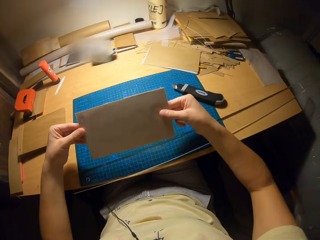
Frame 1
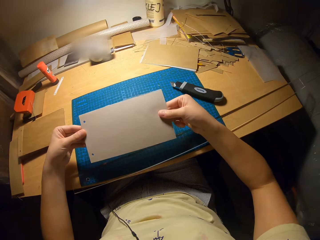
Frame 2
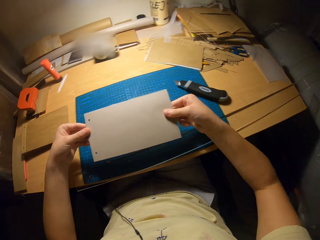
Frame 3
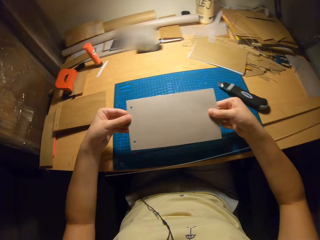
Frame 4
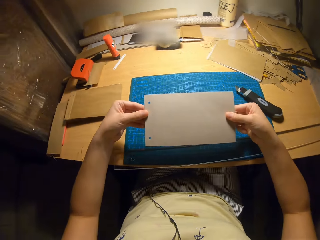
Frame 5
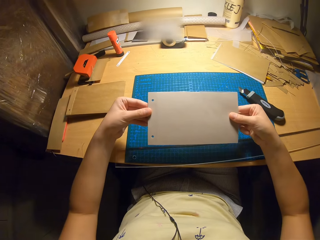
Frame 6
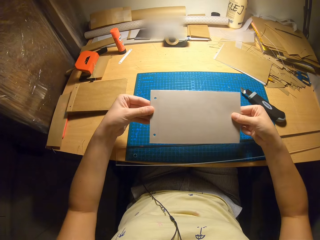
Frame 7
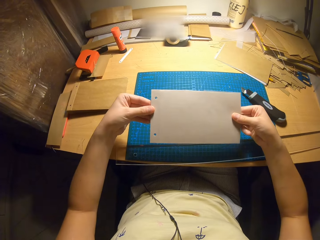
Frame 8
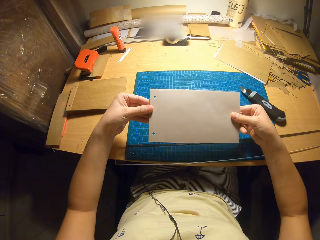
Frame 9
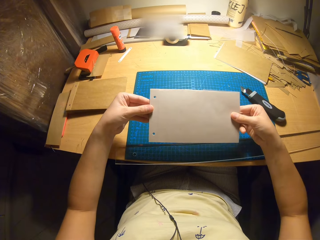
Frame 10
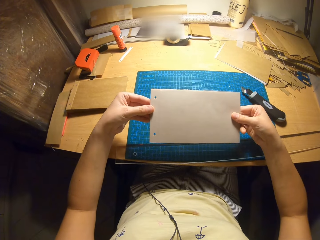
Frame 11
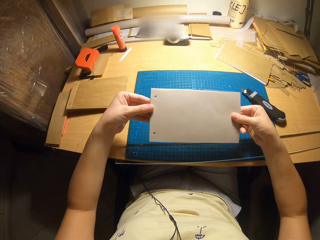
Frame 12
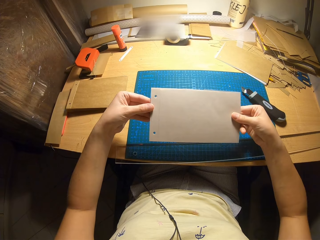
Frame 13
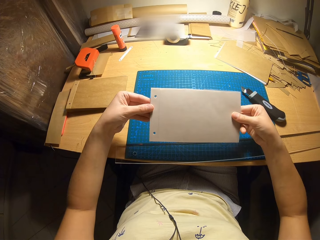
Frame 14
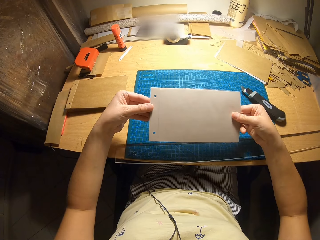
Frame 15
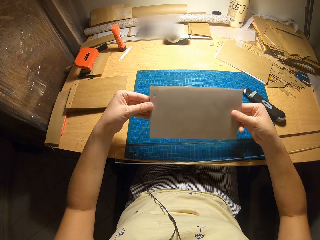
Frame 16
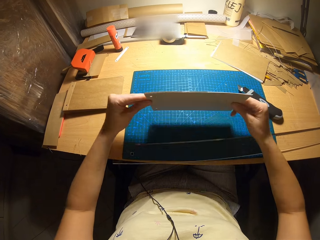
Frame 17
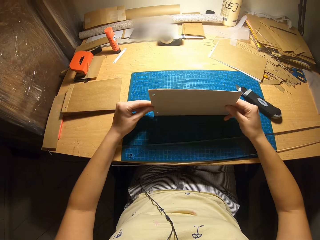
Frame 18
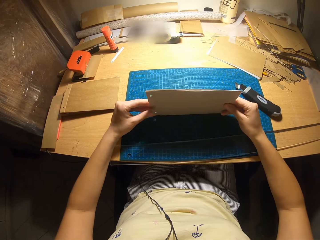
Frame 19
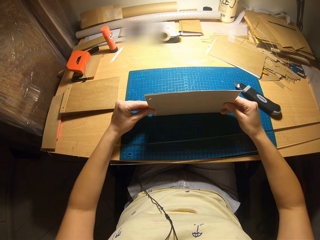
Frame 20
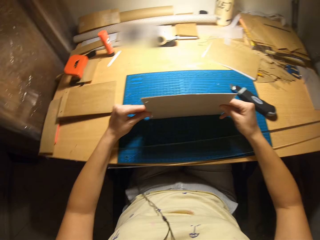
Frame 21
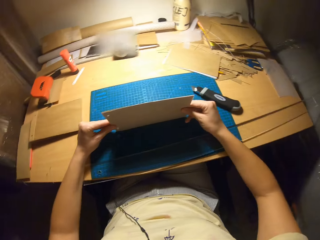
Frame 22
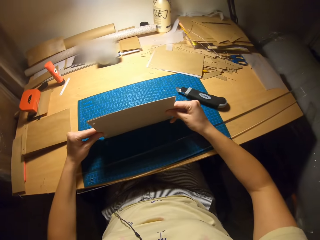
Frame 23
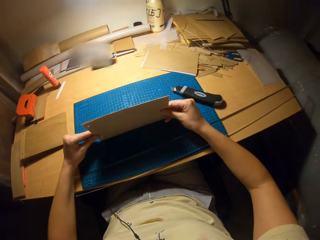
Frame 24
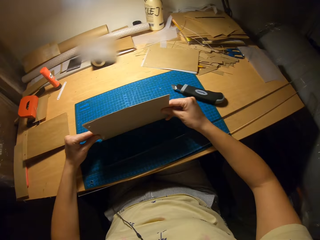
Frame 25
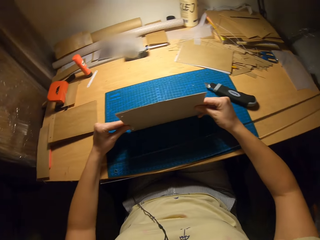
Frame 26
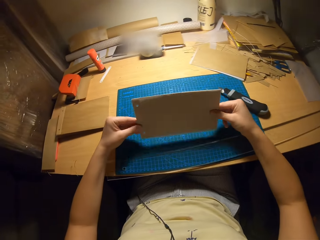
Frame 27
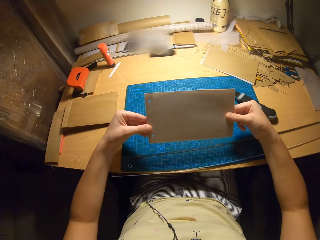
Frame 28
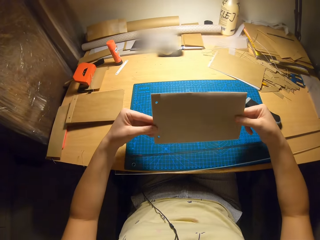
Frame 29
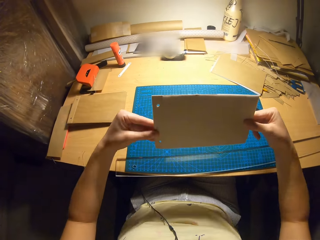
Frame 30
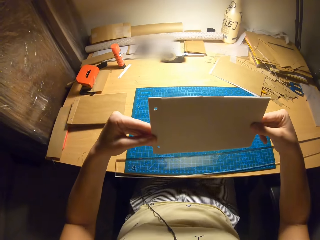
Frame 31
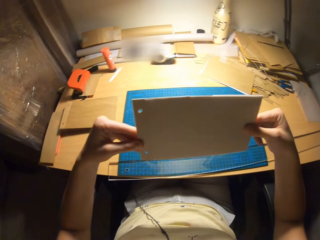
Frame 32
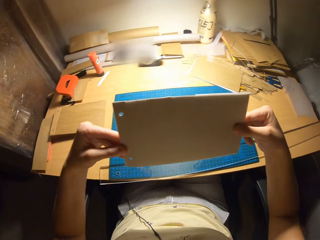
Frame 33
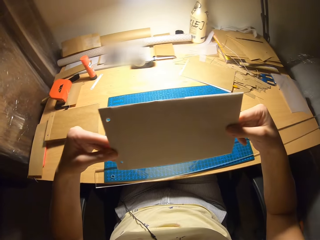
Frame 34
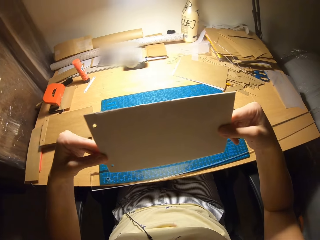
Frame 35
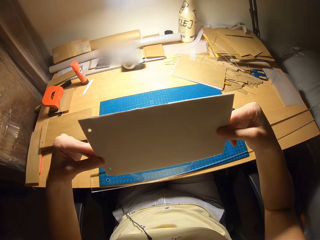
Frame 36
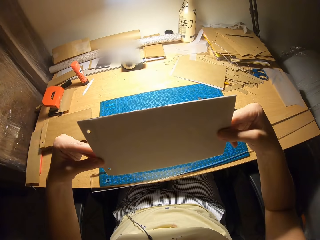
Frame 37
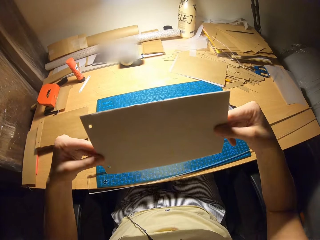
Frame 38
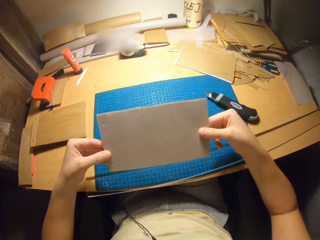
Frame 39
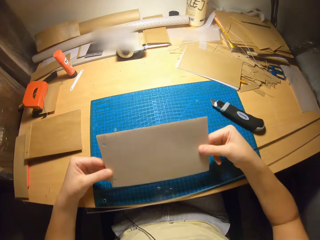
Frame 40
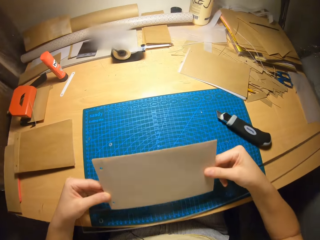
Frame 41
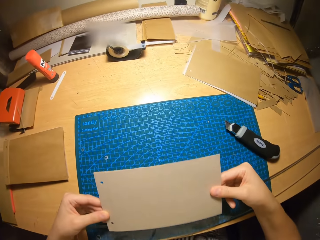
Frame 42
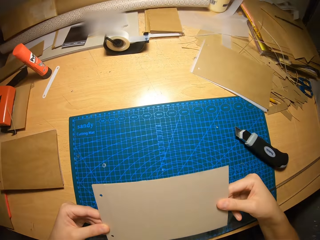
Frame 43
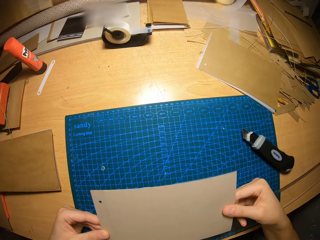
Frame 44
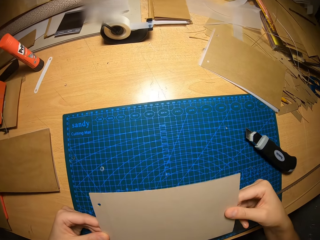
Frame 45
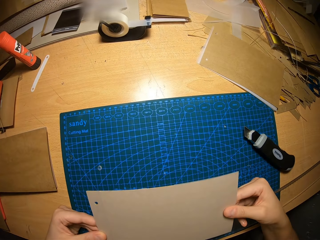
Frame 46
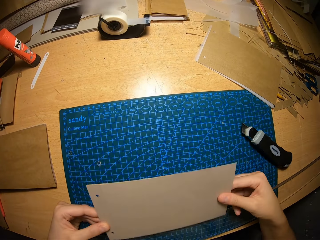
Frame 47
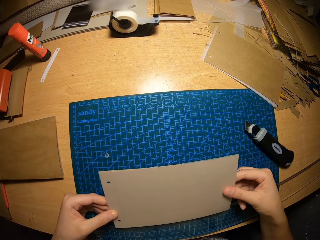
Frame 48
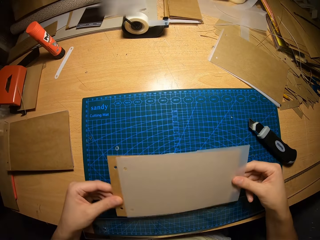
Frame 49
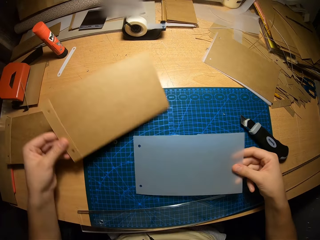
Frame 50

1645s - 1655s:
The camera wearer looks at the papers. They drop the card on the cutting mat. They carry the cutting mat and film with both hands.

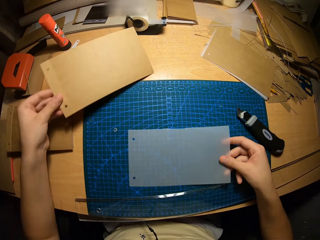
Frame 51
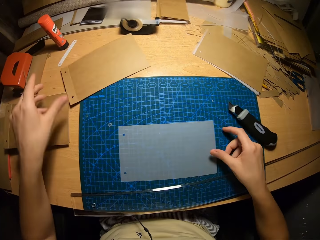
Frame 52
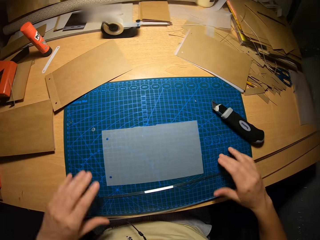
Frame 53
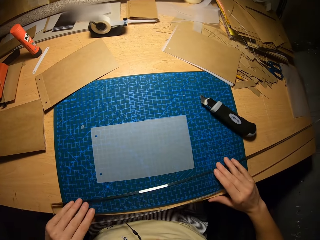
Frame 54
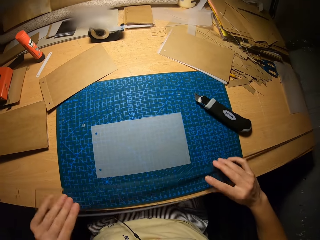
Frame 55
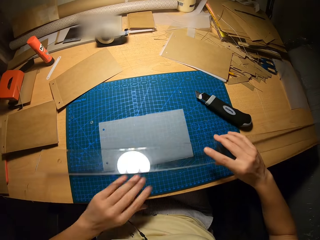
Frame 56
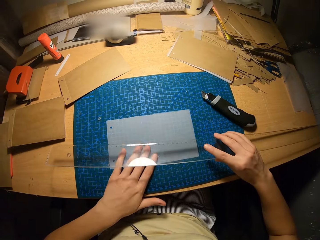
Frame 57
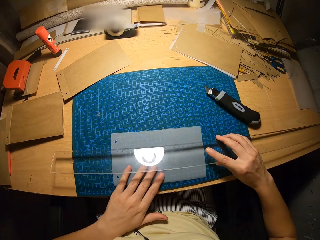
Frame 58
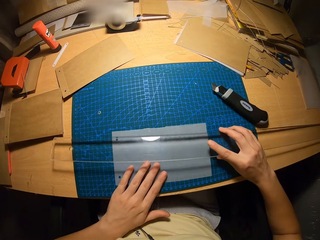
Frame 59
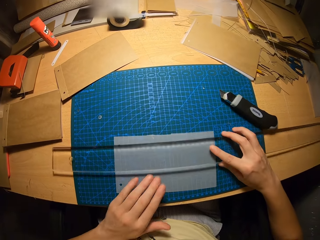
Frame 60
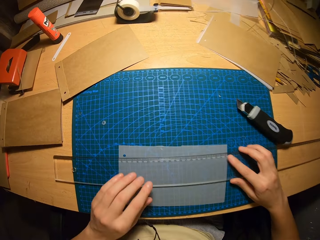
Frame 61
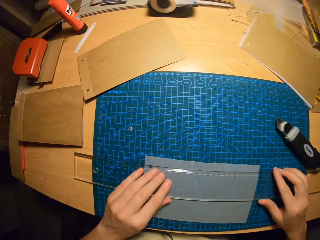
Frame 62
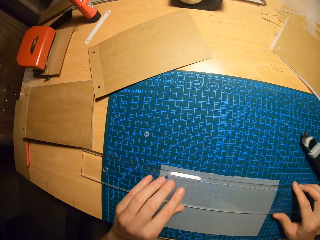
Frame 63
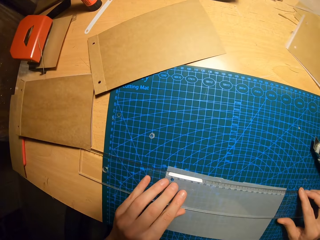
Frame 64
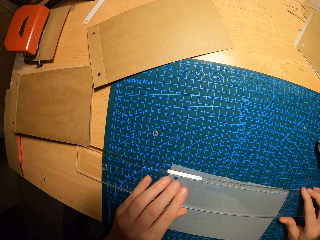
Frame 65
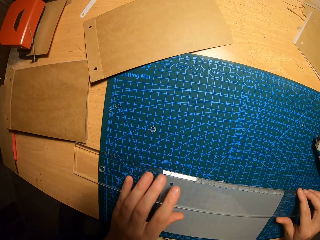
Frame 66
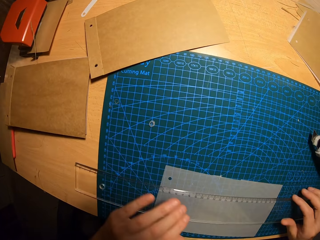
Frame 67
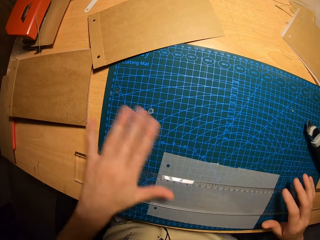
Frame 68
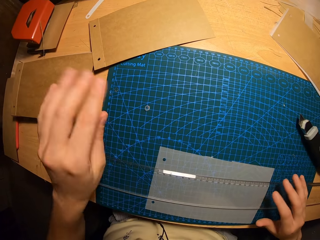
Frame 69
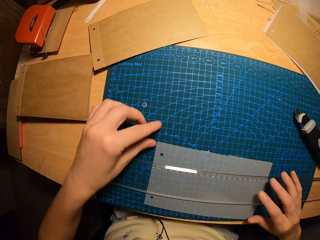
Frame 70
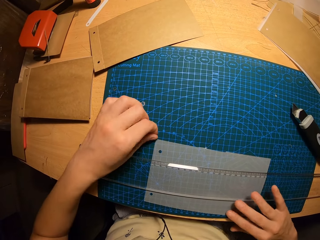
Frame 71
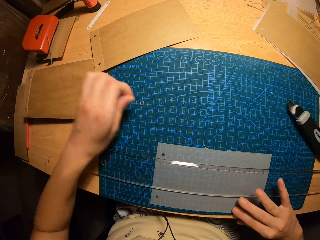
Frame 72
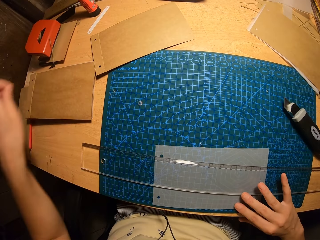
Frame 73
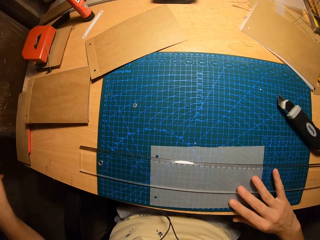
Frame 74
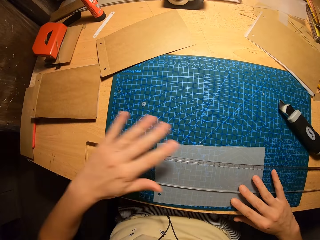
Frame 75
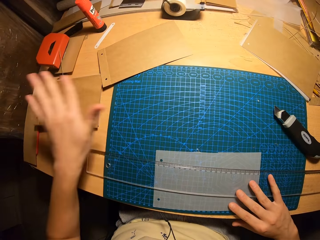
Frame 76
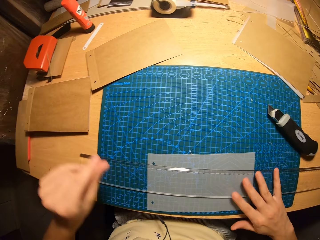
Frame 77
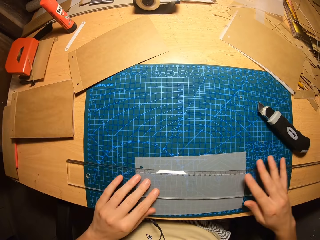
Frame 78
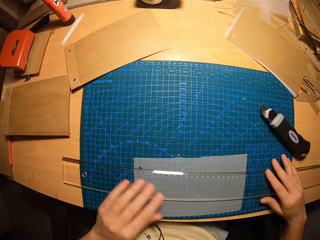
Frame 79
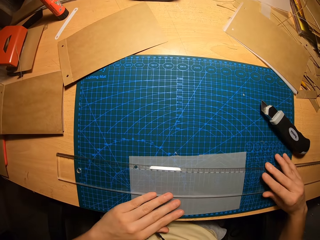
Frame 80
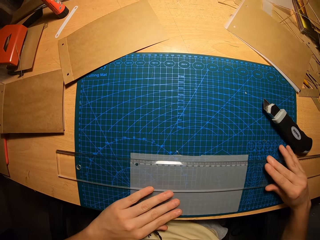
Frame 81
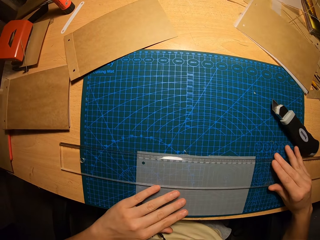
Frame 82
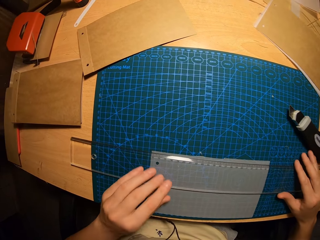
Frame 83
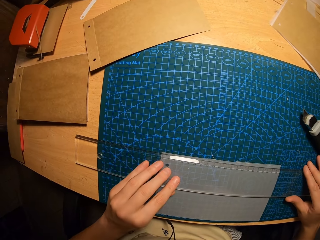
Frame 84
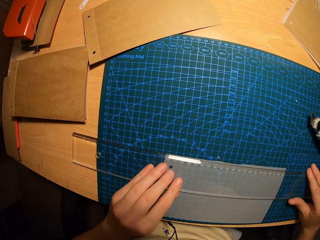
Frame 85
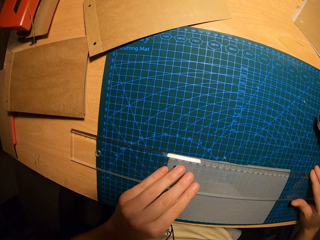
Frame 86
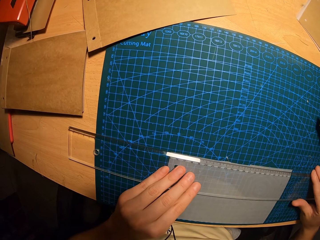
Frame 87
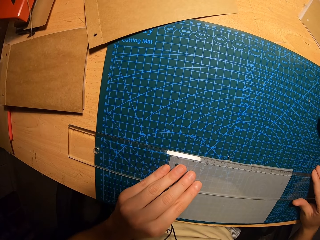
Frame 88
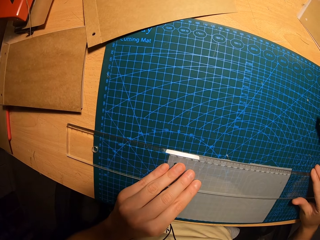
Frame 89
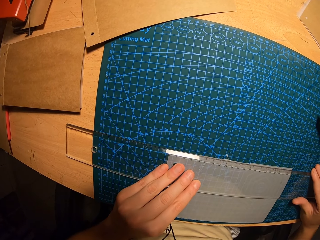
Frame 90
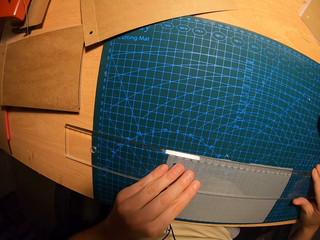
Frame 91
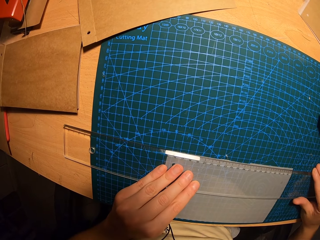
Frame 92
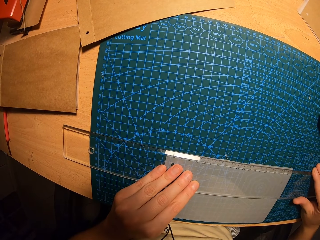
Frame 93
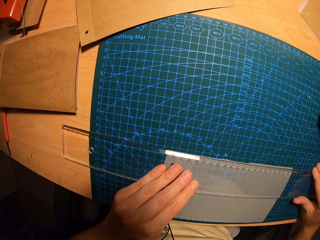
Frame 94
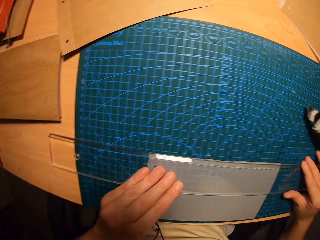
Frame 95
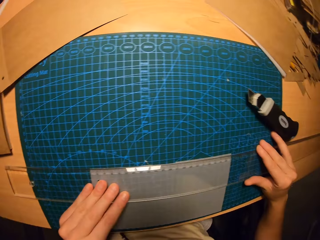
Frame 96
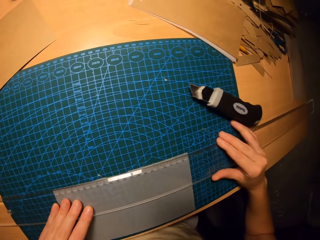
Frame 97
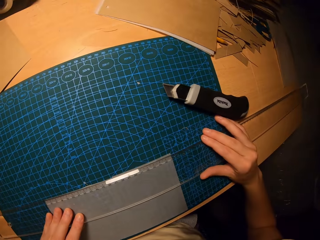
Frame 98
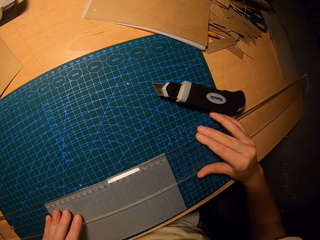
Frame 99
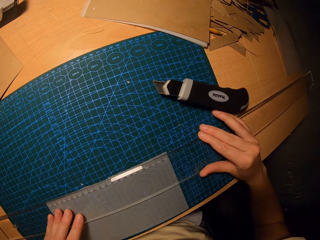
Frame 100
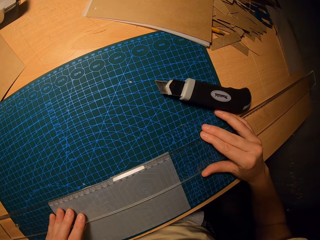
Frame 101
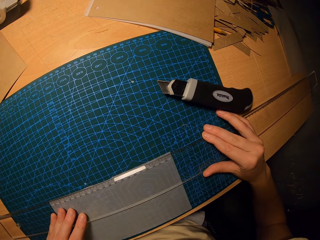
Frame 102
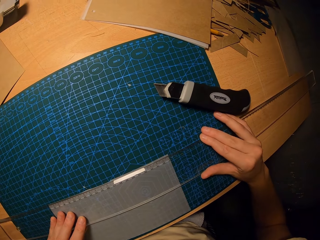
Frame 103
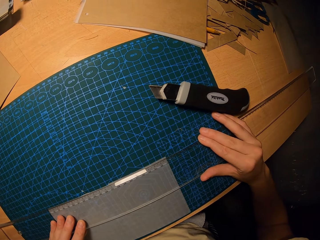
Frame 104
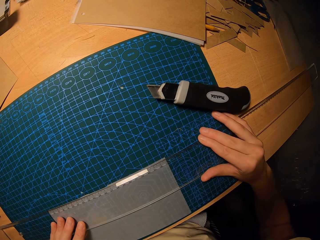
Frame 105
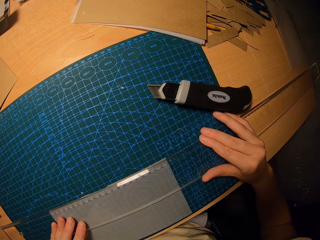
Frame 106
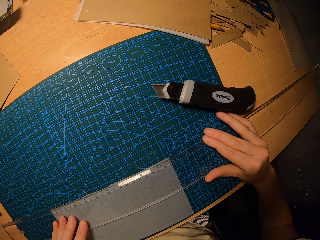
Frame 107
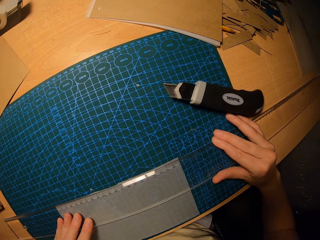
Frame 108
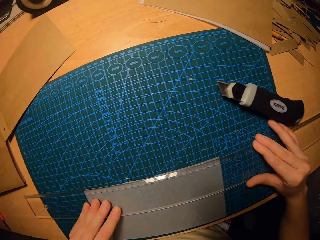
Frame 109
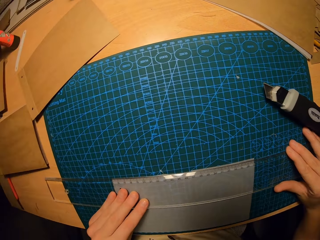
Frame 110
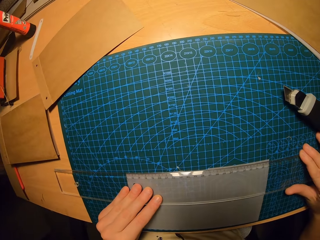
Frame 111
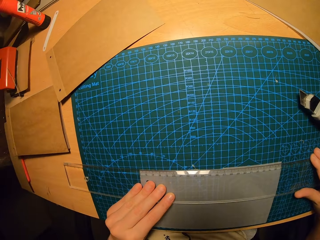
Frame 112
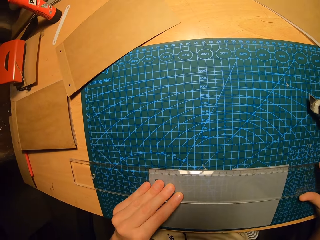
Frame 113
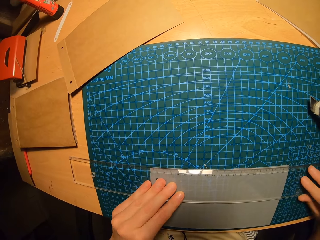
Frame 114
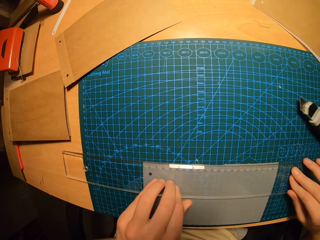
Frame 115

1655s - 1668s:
The camera wearer separates the cutting mat and the transparent film. They drop the card on the table. They drop the transparent film on the cutting mat. They carry the ruler on the cutting mat. They pick the ruler from the table. They adjust the transparent film on the cutting mat with her left hand. They place the ruler on the transparent film. They align the ruler. They remove dirt on the cutting mat with his left hand. They remove excess paper. They position the ruler on the transparent film. They look around.
